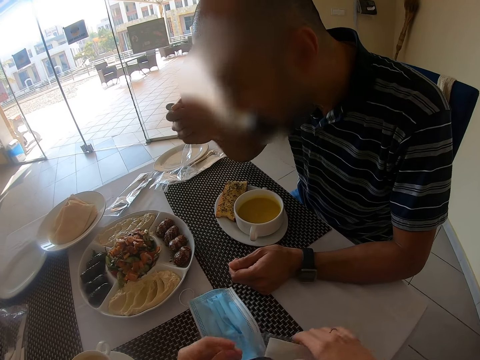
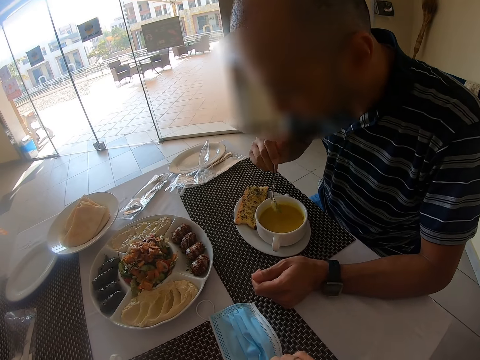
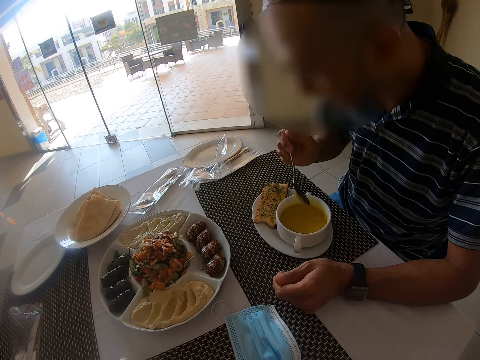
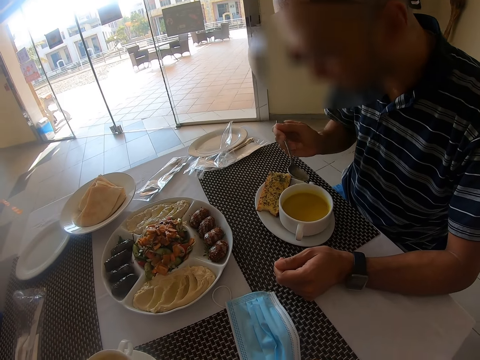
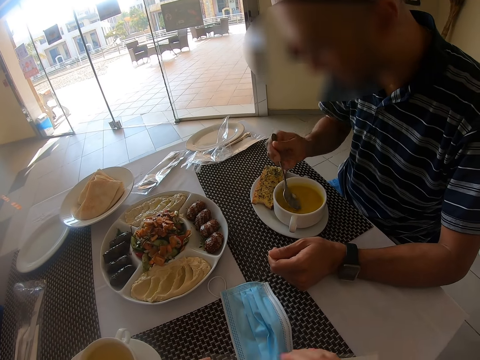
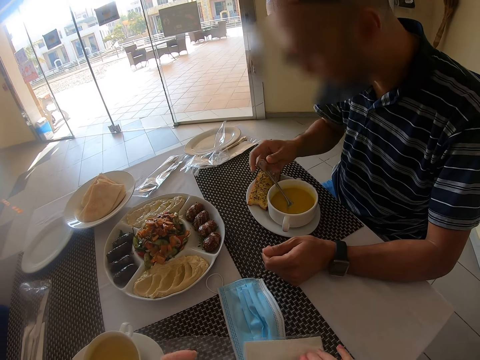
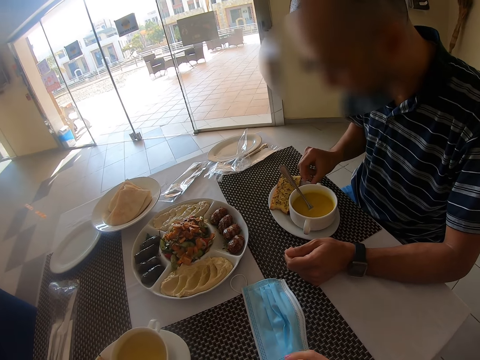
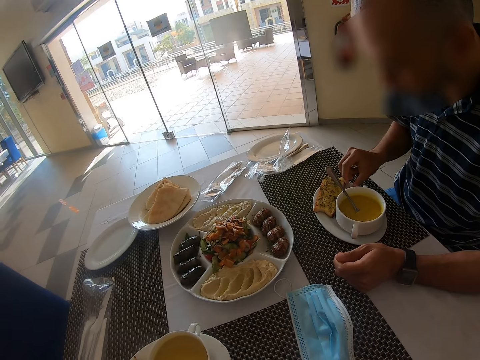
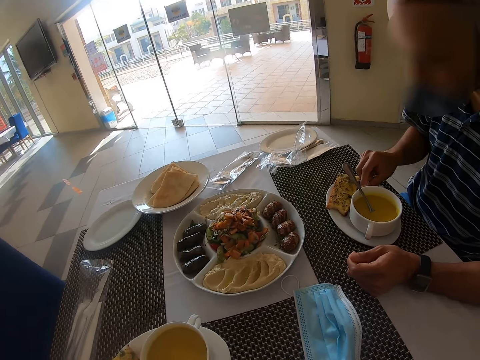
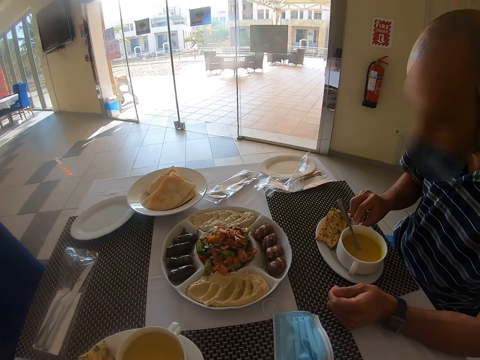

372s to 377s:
The man picks up a lemon from the sauce plate.

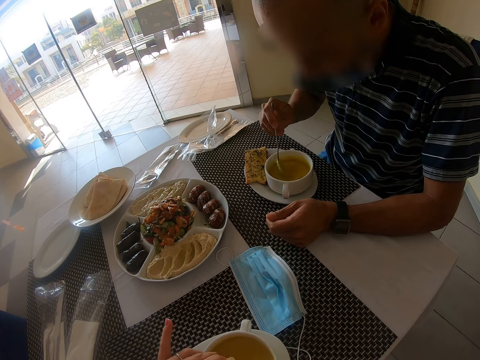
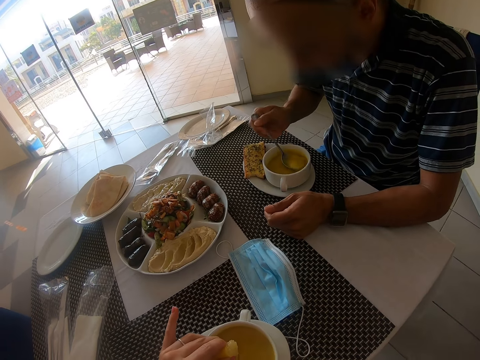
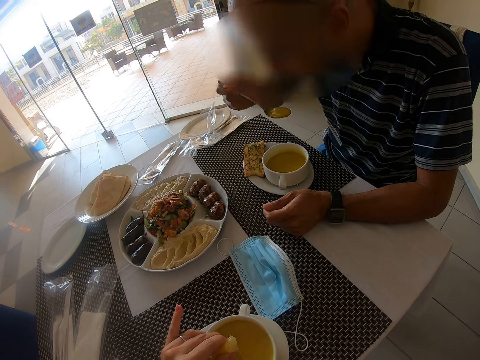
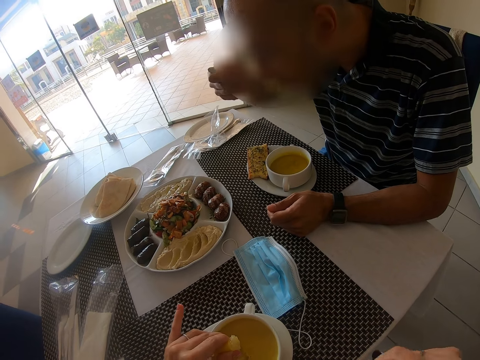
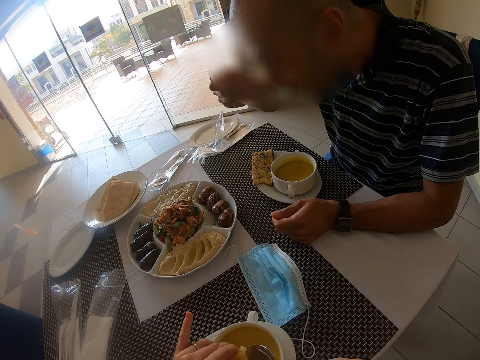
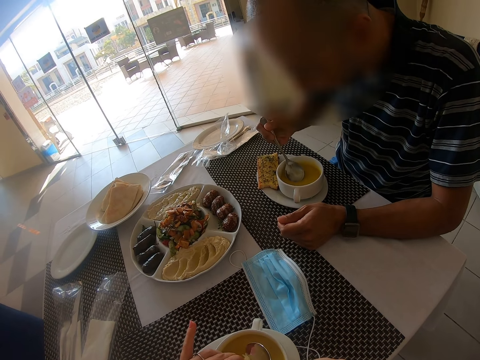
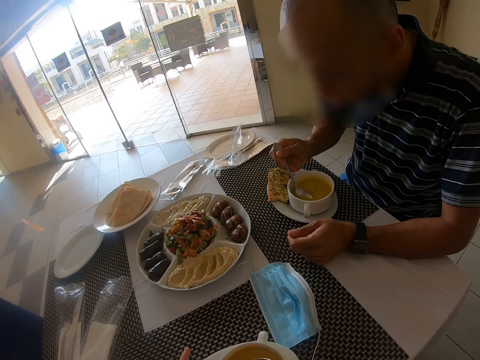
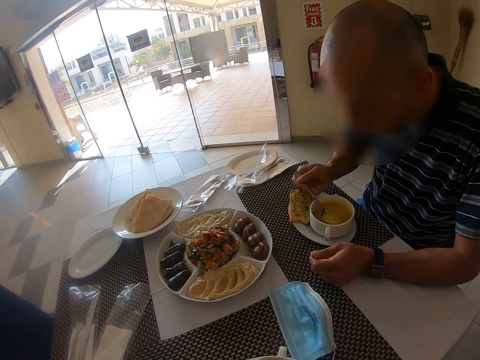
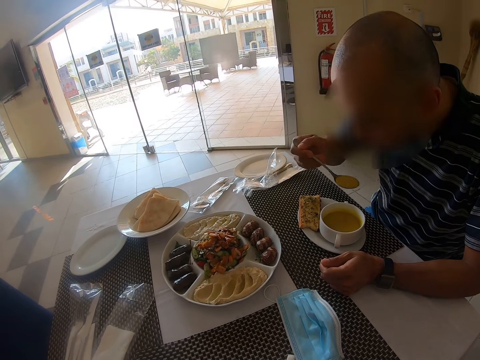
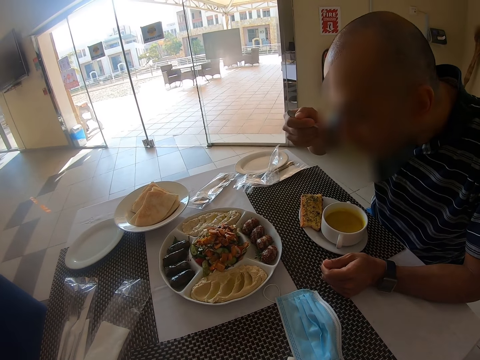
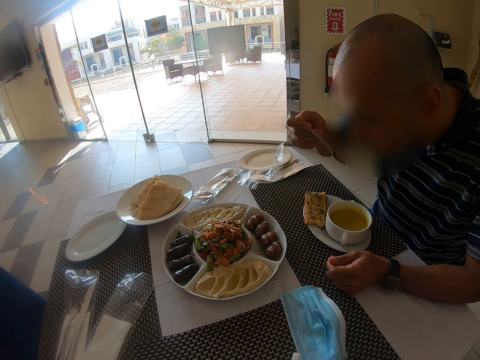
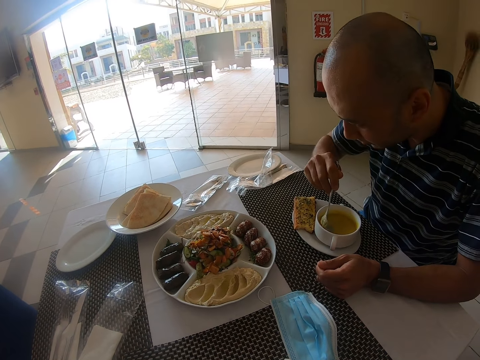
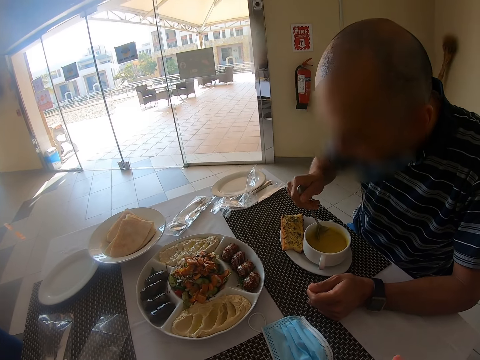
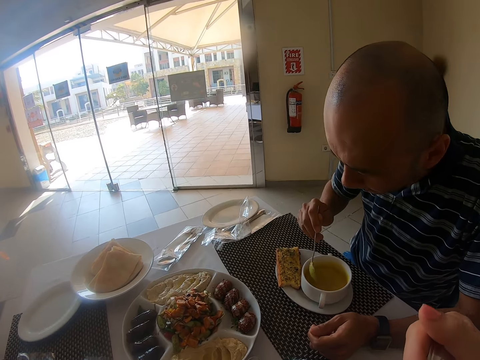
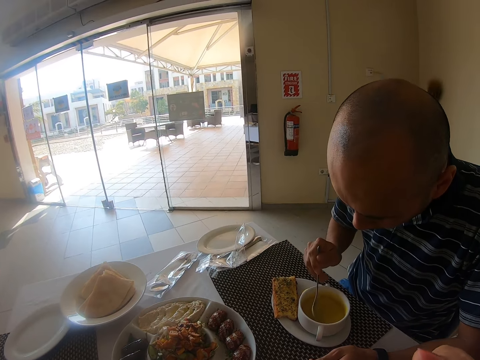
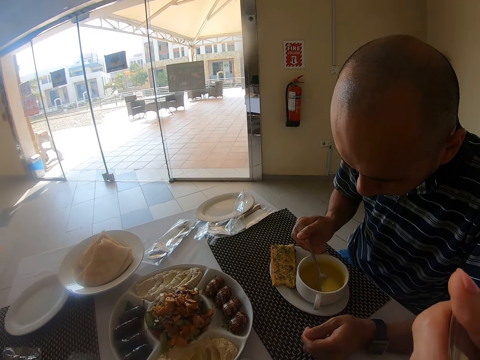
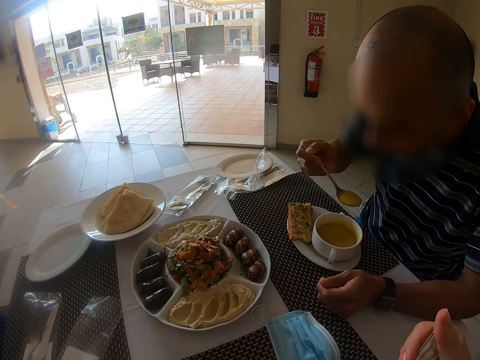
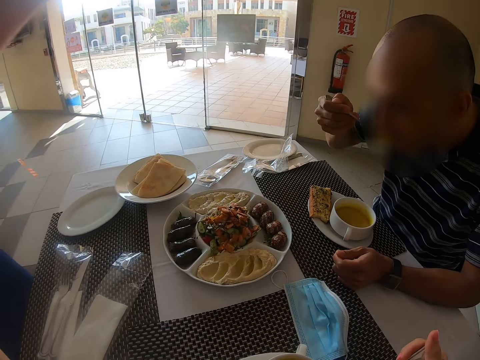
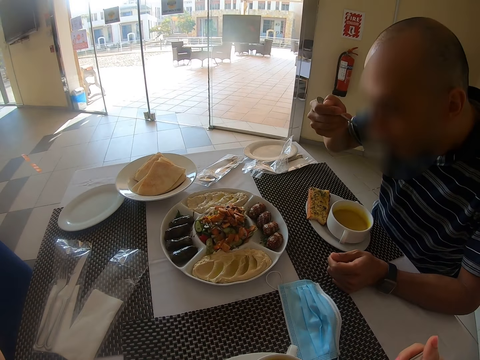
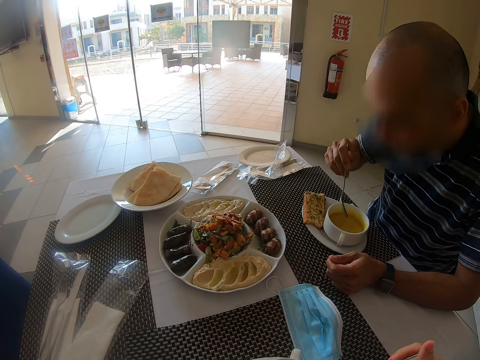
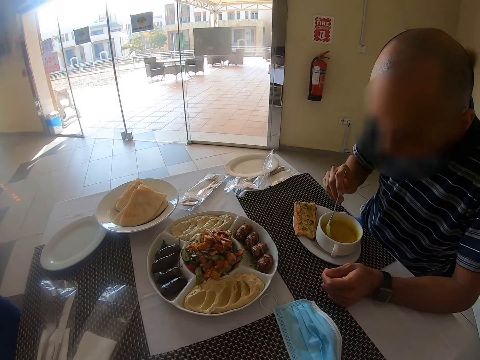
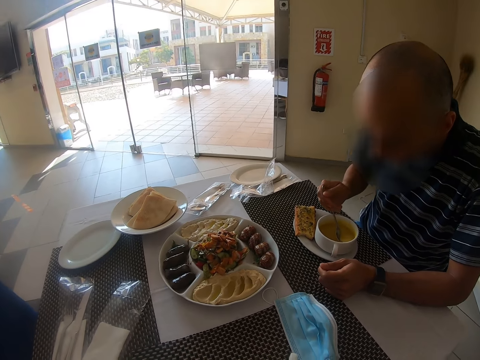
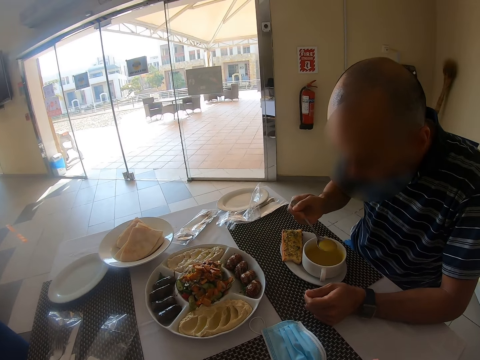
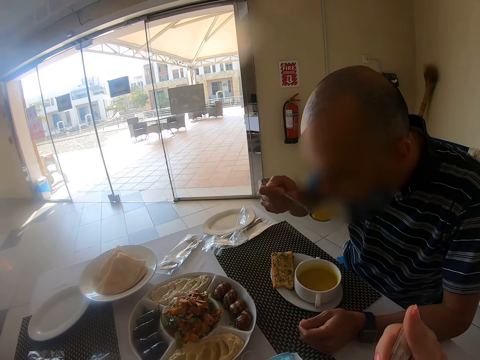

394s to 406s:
A man drinks something. The camera wearer eats with the spoon.

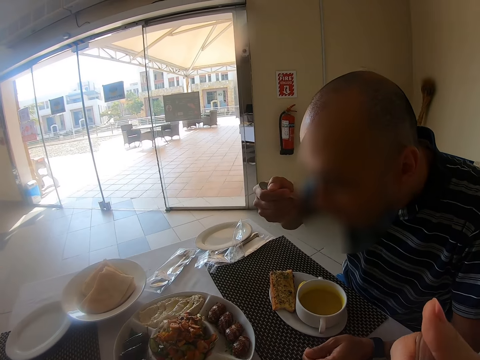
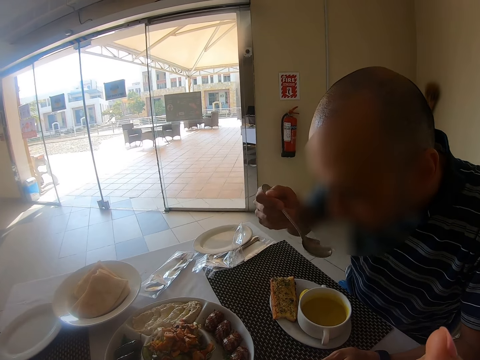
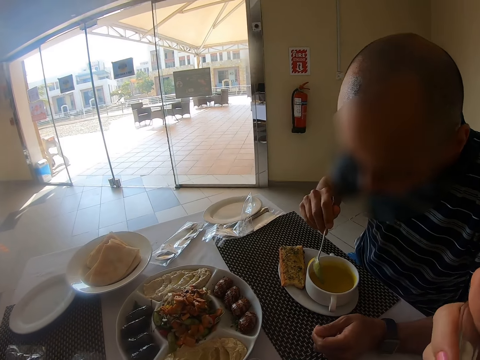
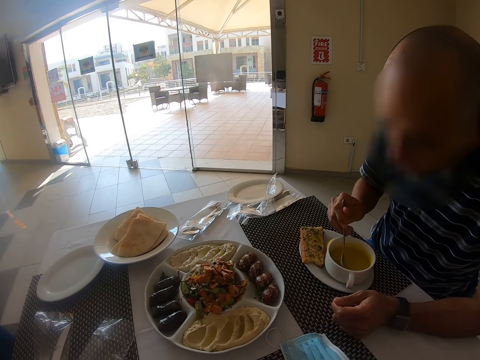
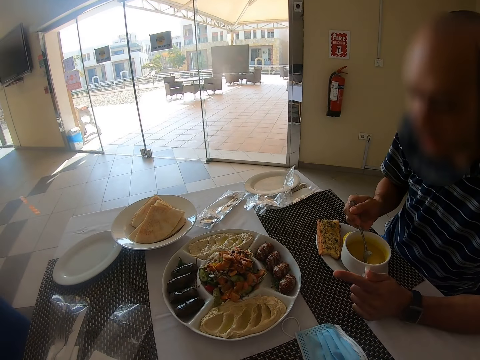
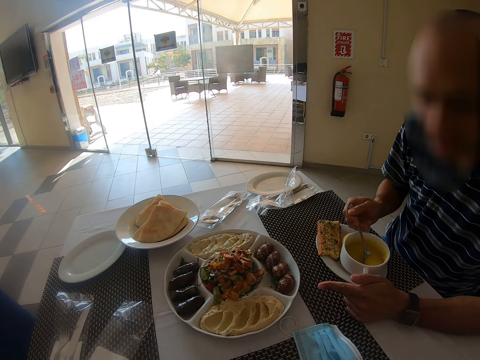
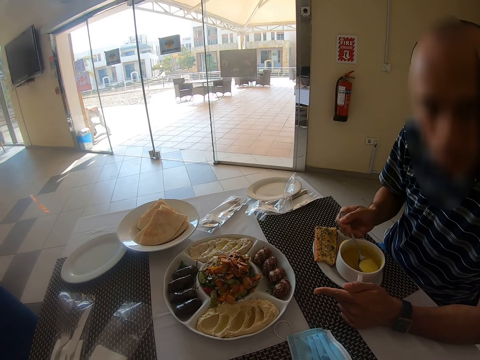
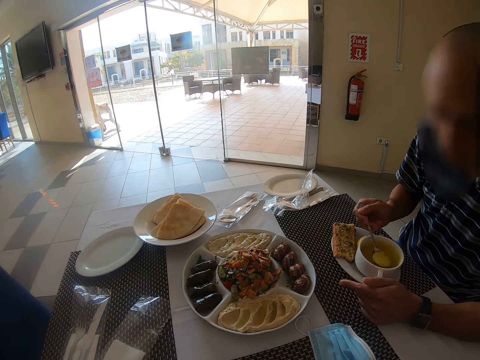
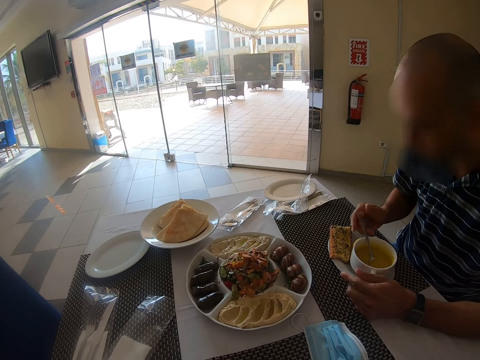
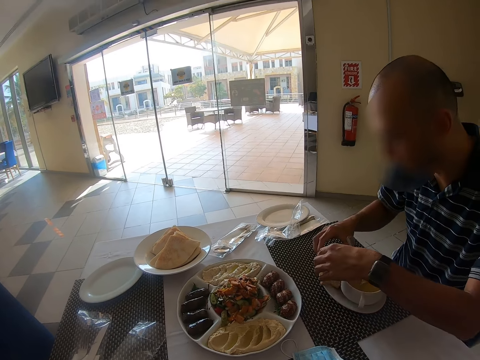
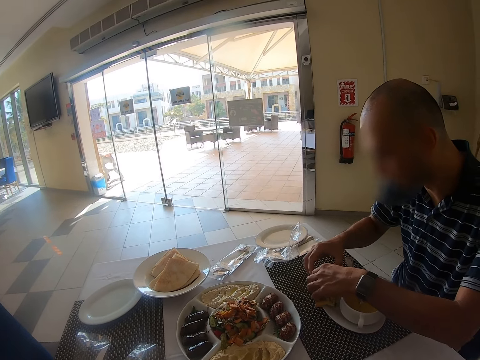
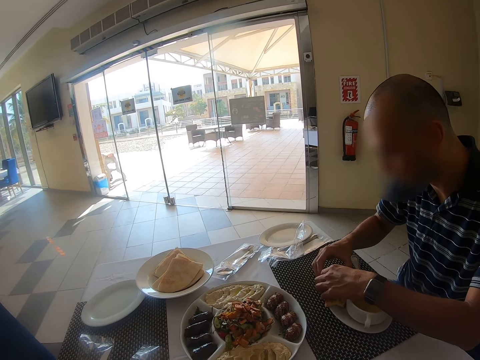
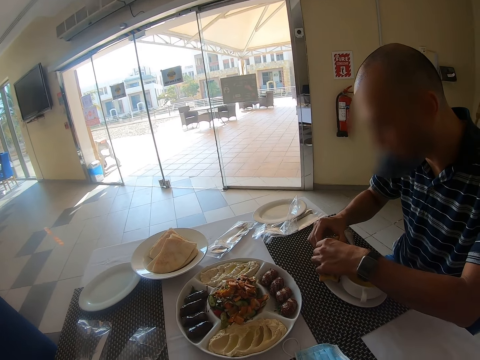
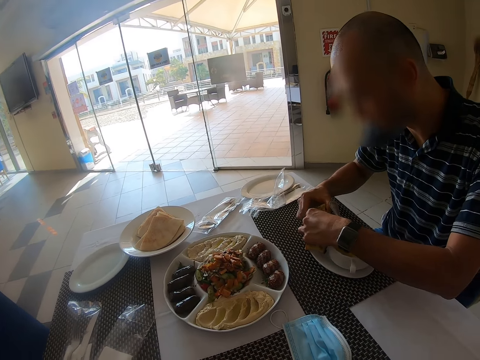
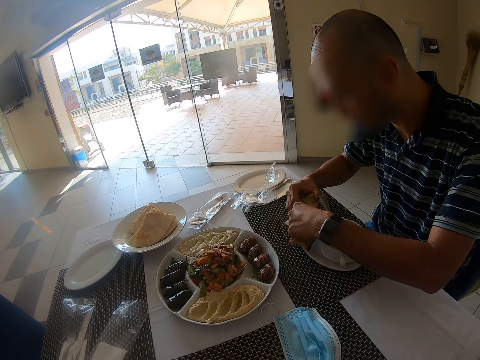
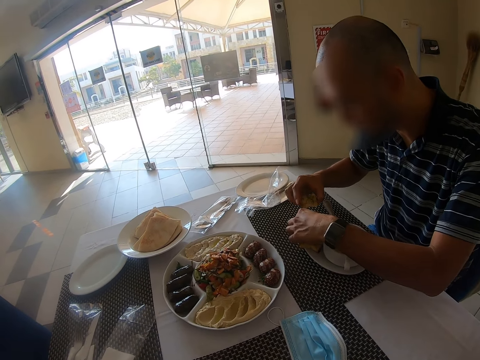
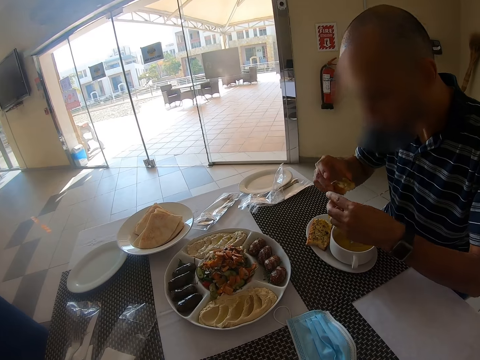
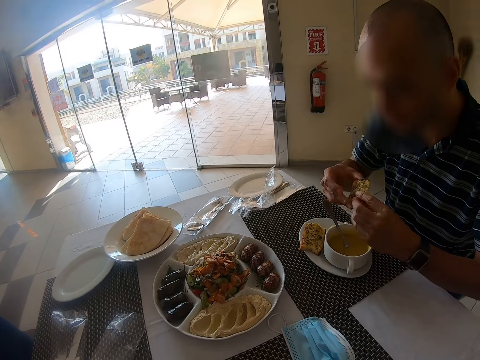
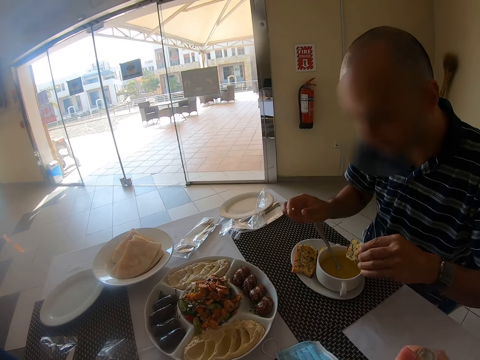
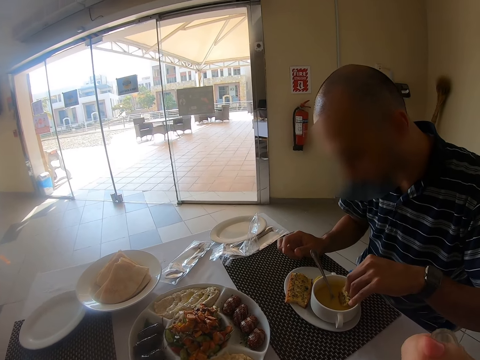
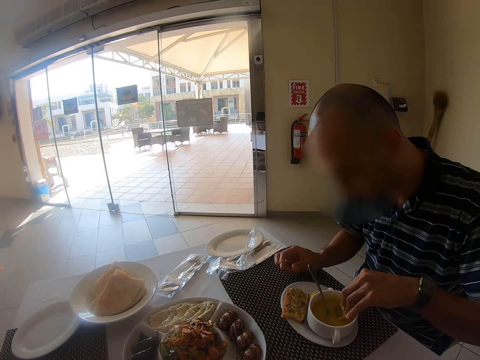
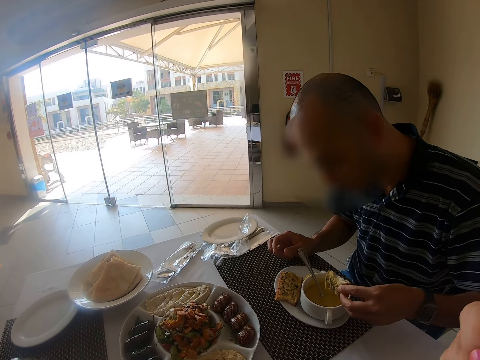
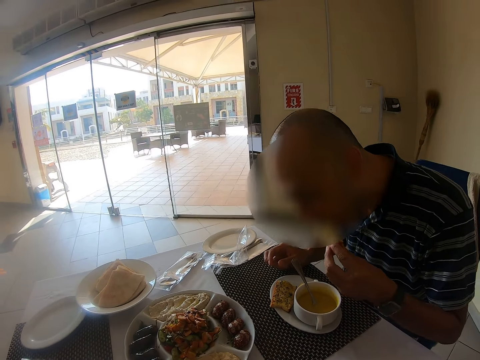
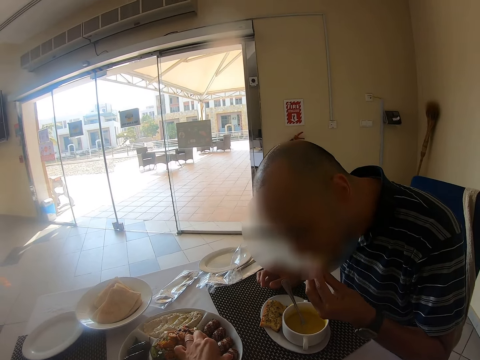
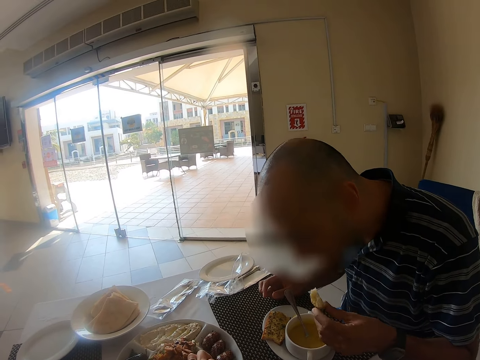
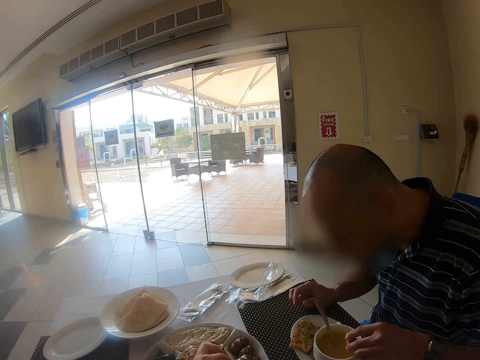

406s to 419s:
A man divides a cake on the sauce plate. The man cuts something, dips the cake in the cup and eats the cake. The camera wearer picks up a snack from the plate.
